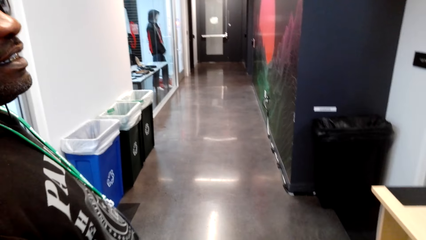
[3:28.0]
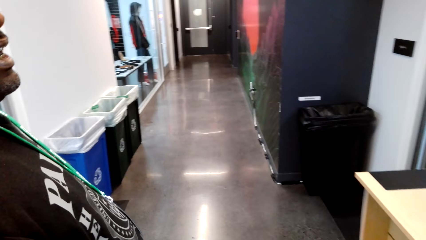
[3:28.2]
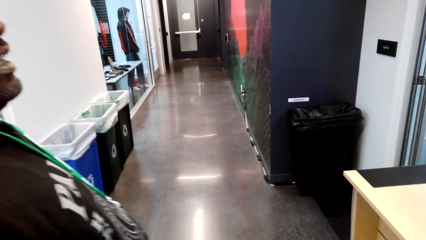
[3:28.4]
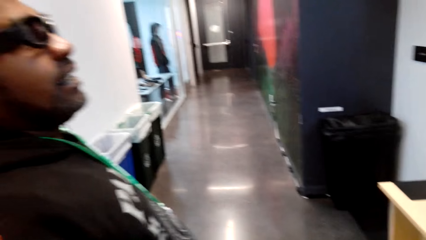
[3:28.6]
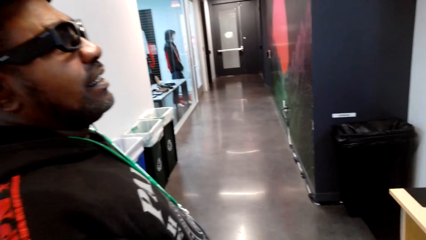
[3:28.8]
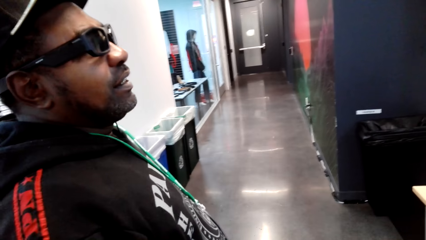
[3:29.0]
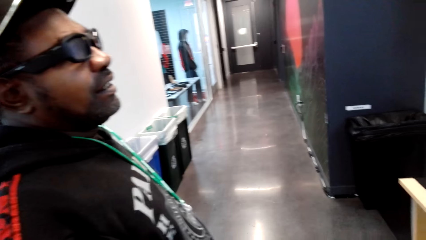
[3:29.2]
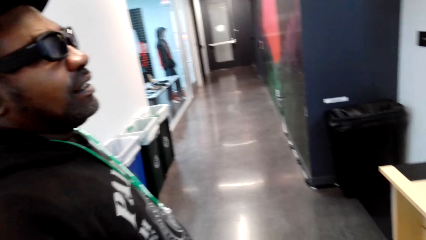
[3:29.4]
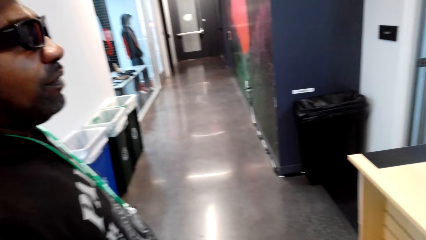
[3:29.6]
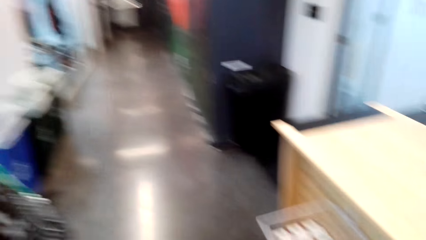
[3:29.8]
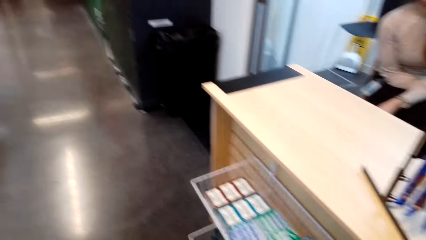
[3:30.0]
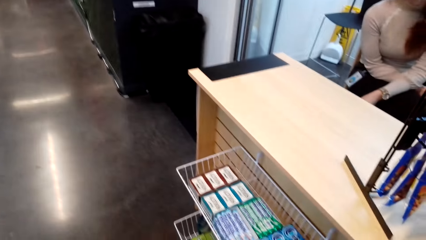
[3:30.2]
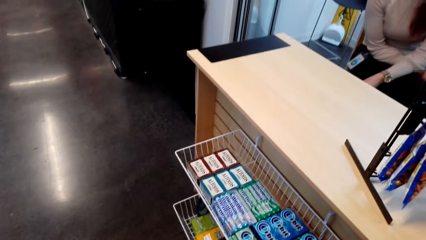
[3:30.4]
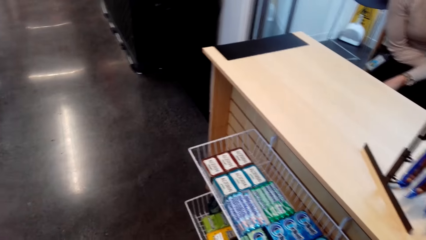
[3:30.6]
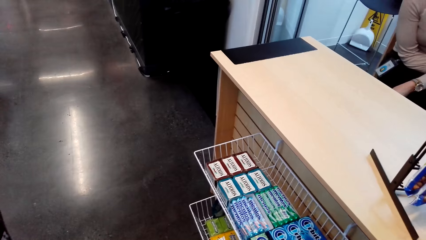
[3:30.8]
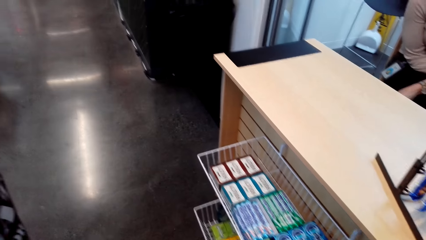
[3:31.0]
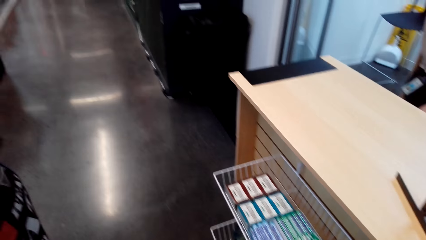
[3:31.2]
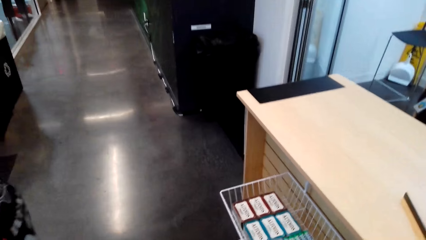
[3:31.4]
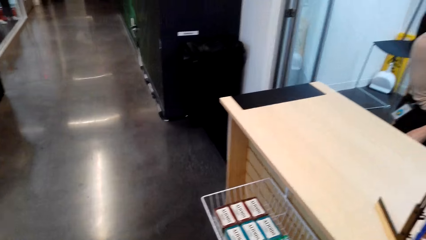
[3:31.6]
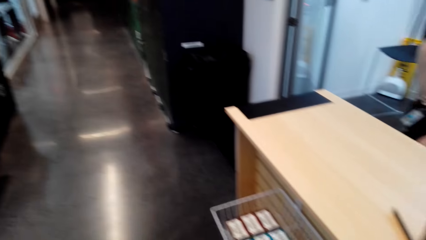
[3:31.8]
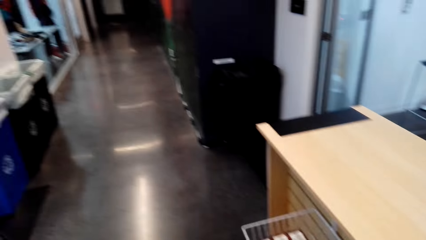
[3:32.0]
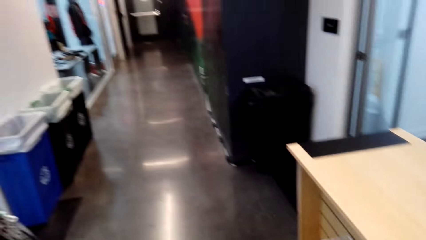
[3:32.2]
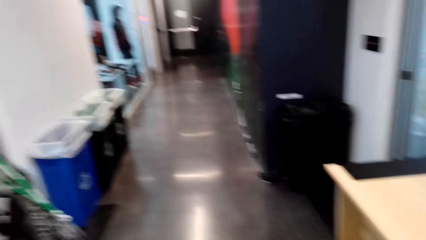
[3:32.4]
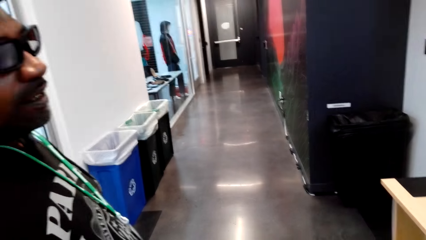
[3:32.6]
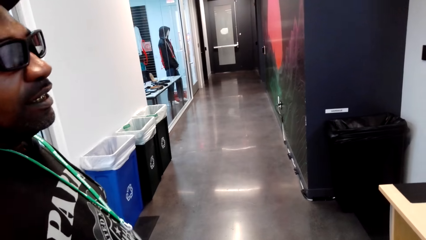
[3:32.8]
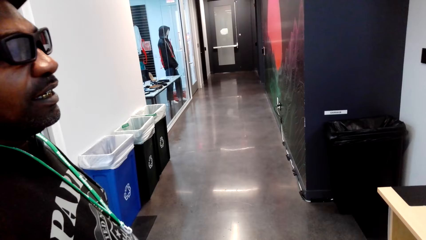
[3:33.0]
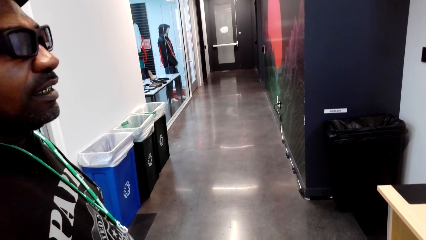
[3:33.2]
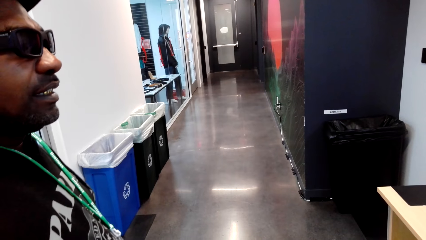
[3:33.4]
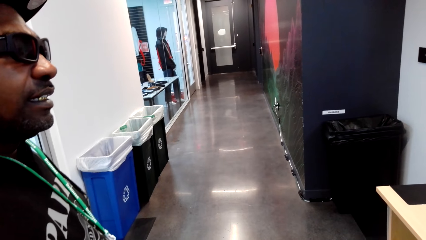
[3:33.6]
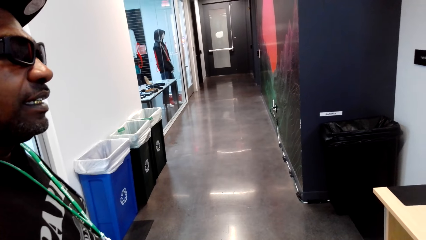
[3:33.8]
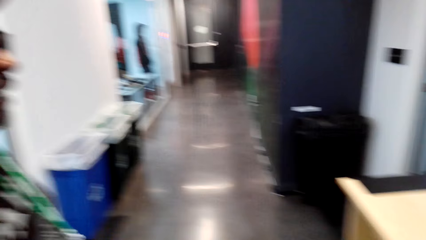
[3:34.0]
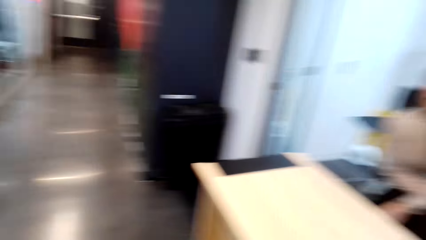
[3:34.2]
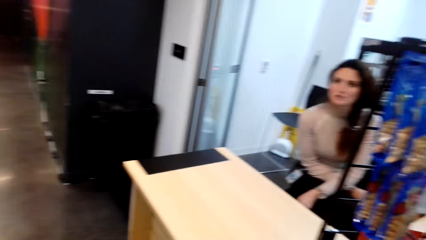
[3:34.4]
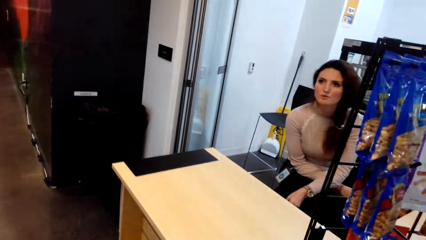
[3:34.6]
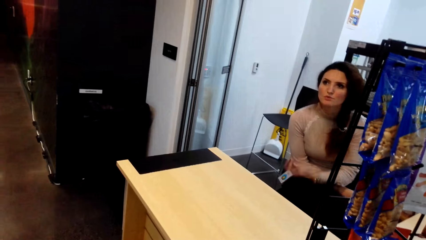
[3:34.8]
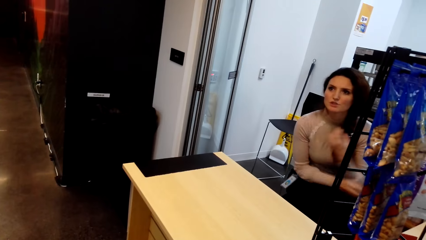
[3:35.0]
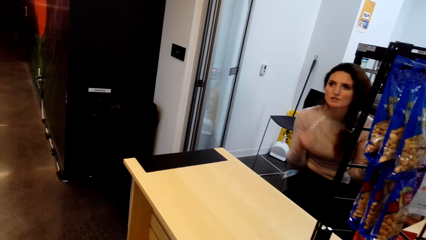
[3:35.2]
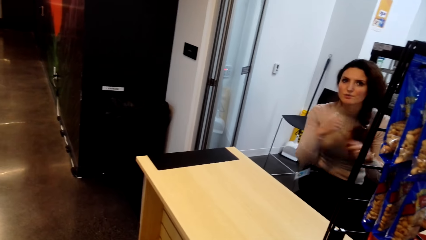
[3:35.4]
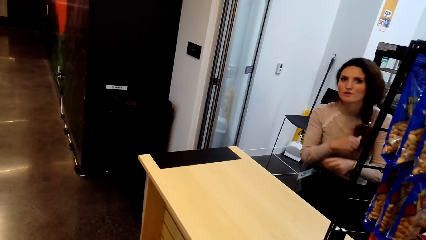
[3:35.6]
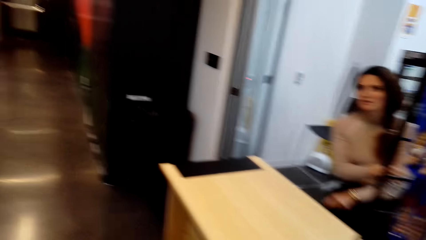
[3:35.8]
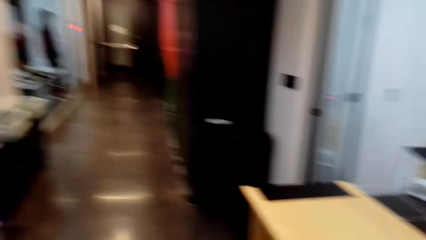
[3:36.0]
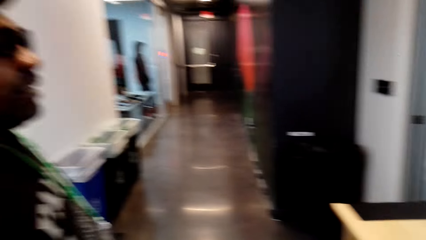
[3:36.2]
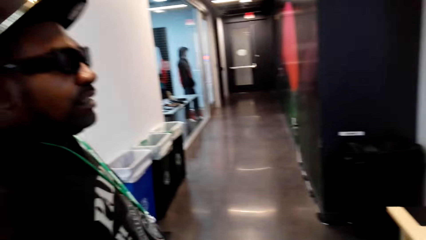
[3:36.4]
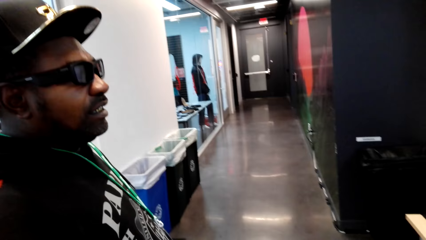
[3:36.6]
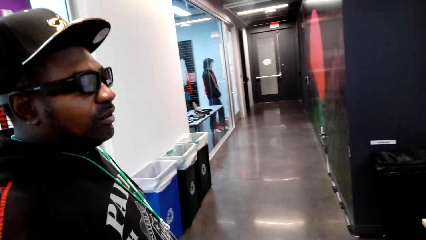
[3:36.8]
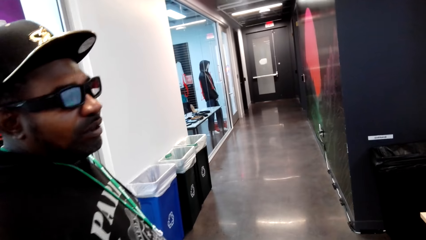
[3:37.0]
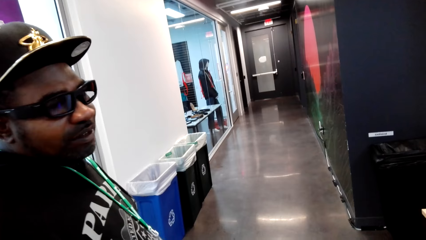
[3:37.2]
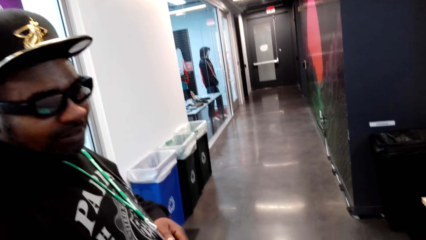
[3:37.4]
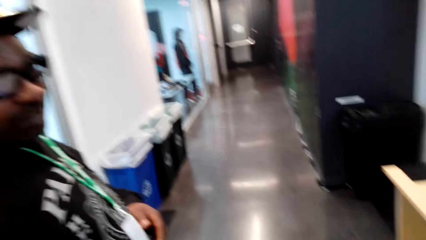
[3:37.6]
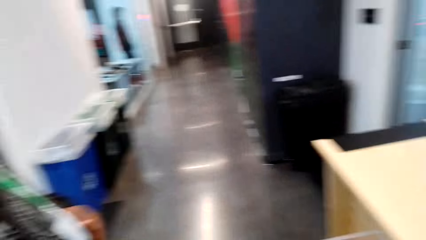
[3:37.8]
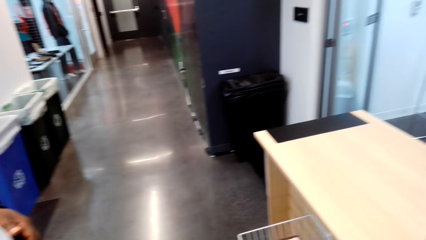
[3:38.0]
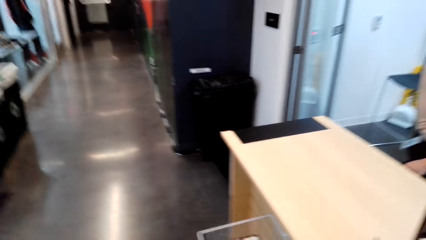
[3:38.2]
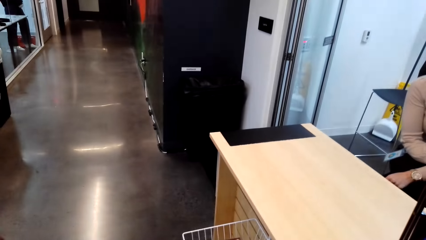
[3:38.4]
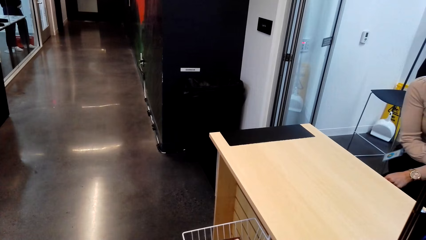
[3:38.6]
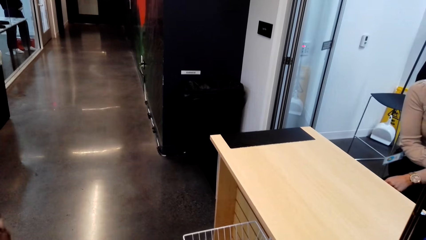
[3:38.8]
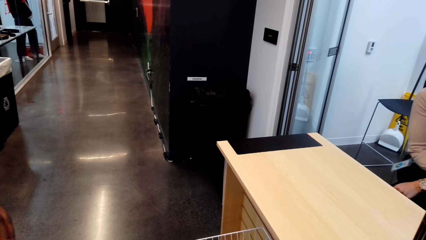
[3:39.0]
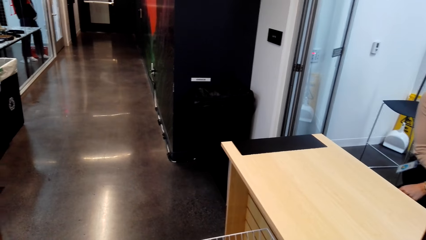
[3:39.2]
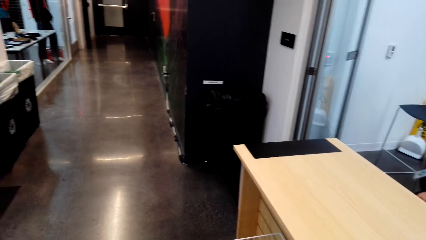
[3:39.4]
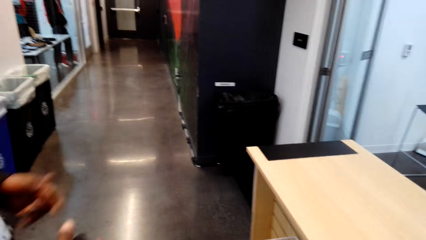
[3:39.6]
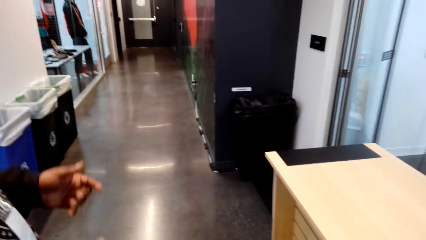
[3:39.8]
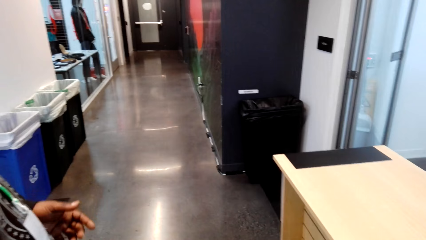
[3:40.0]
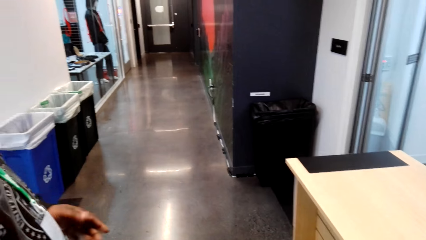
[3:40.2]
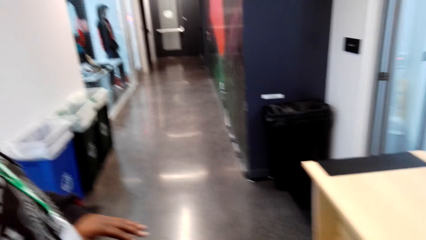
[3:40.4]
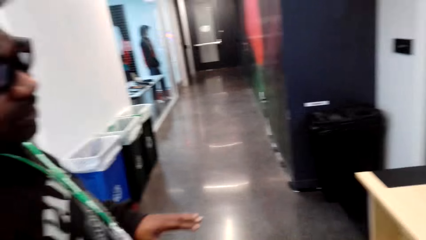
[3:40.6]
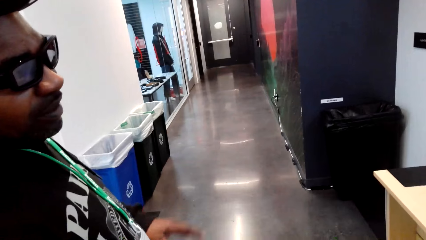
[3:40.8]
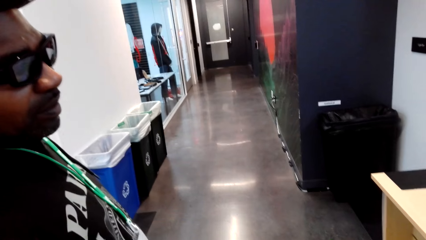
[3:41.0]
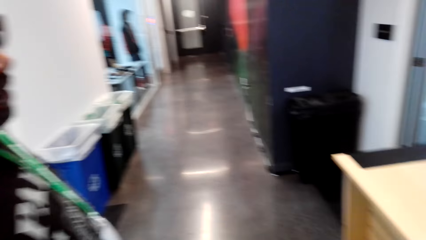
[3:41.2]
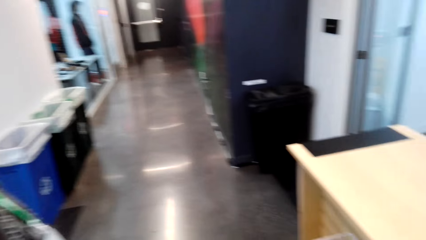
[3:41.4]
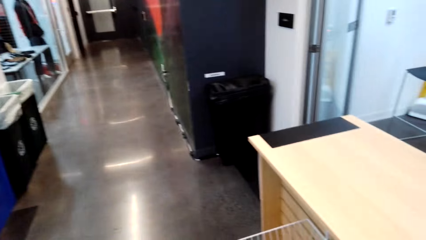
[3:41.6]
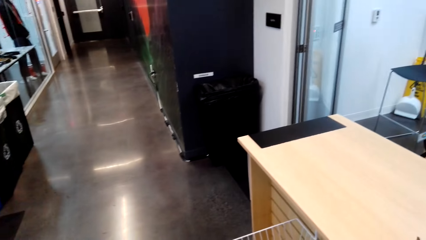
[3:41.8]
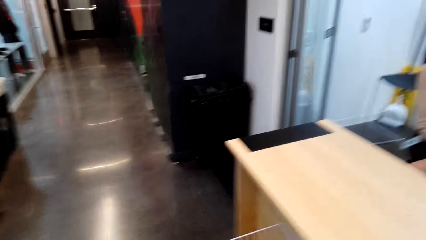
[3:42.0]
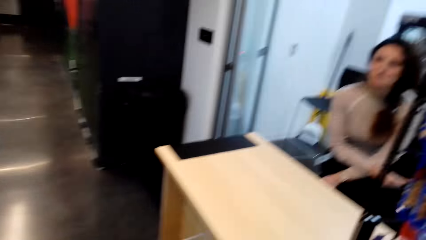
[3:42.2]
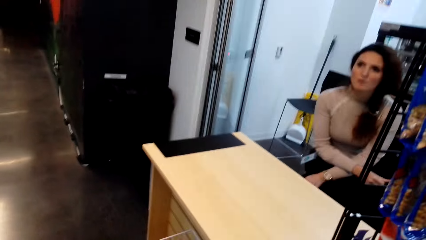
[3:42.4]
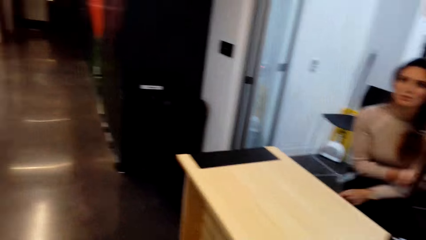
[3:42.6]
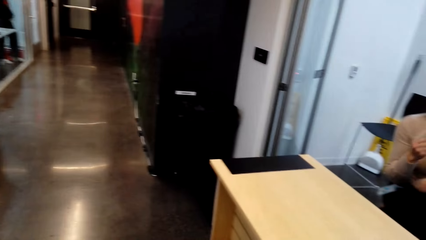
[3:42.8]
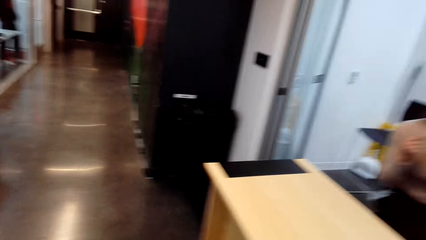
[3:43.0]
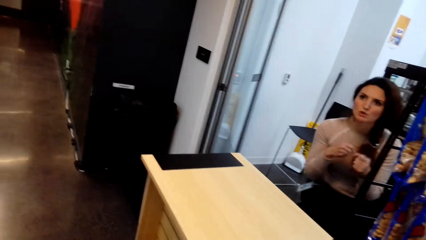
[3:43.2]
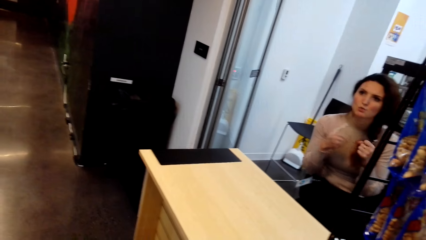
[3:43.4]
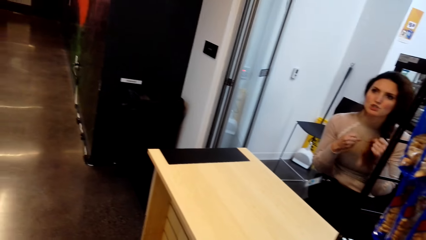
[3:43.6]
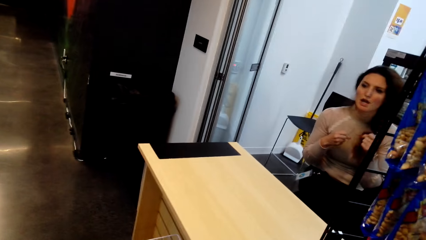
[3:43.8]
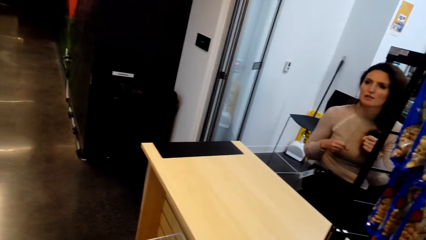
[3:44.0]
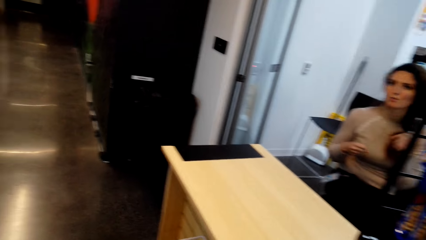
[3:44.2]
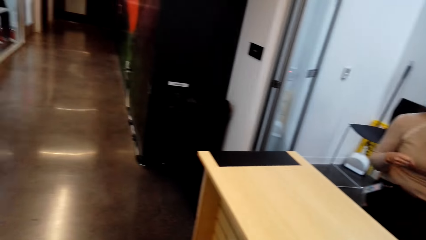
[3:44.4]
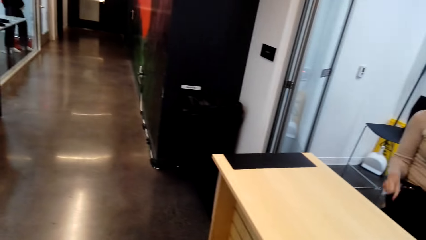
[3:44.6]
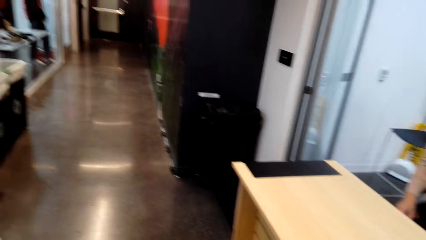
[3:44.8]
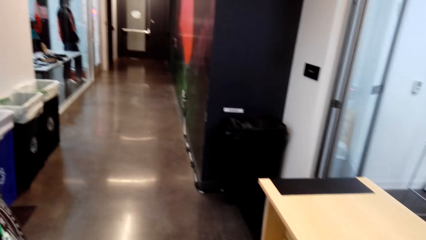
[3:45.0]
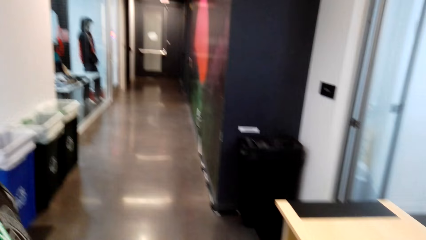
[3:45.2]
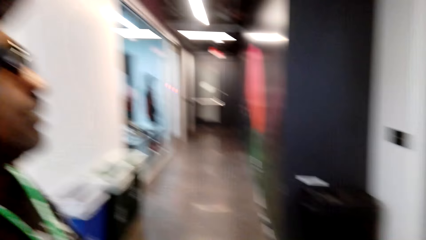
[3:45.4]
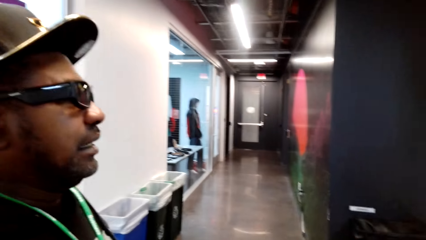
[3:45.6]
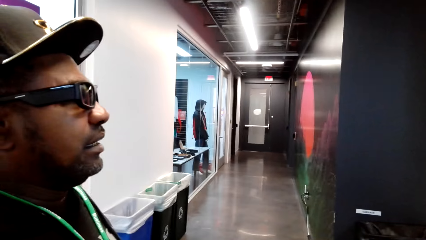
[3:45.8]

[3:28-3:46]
A man talks with a cashier. The camera wearer looks around. The cashier speaks to the man. The man speaks to the cashier. The cashier speaks to the man. The cashier moves hands. The man talks with the cashier.
